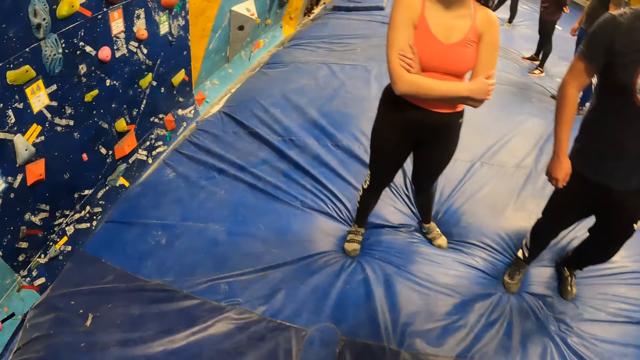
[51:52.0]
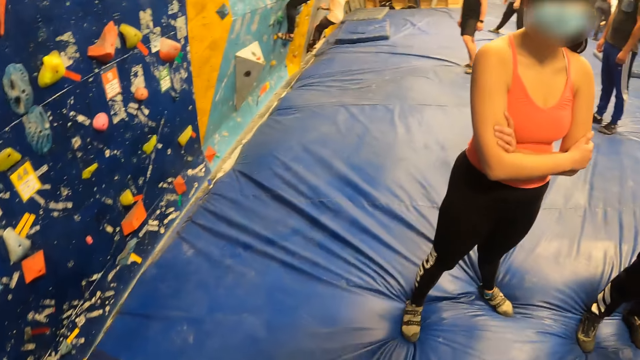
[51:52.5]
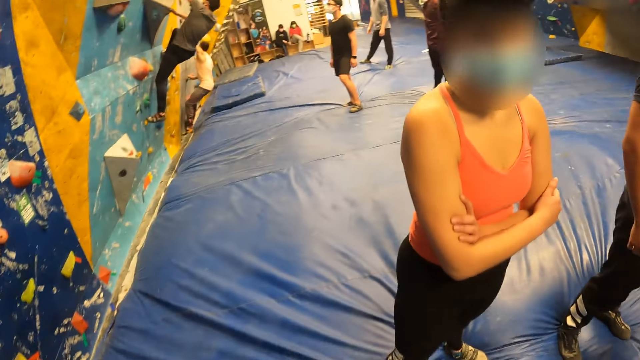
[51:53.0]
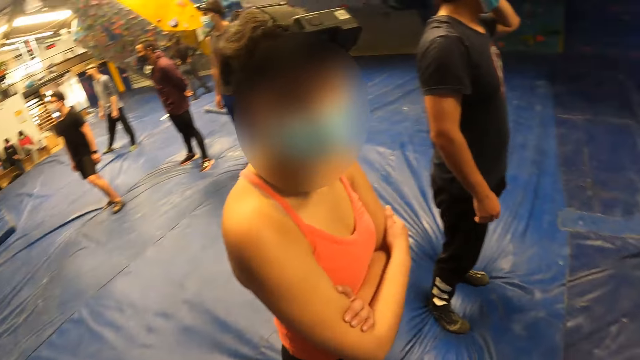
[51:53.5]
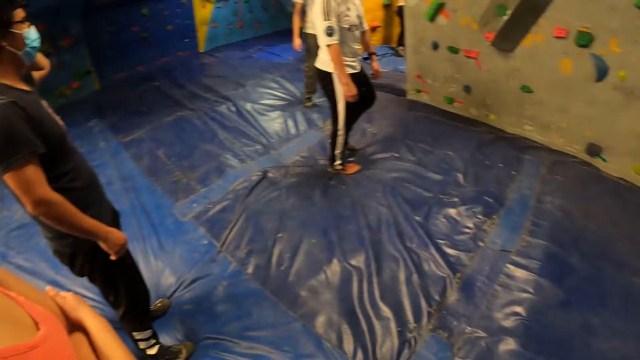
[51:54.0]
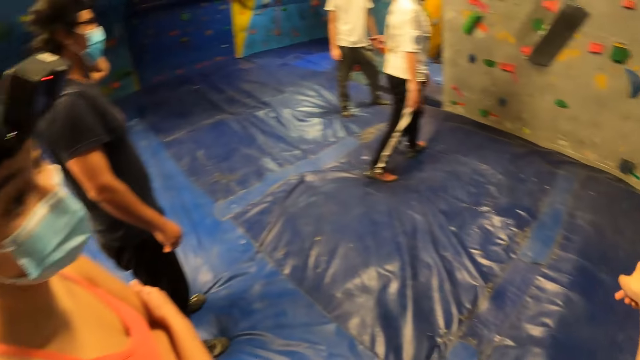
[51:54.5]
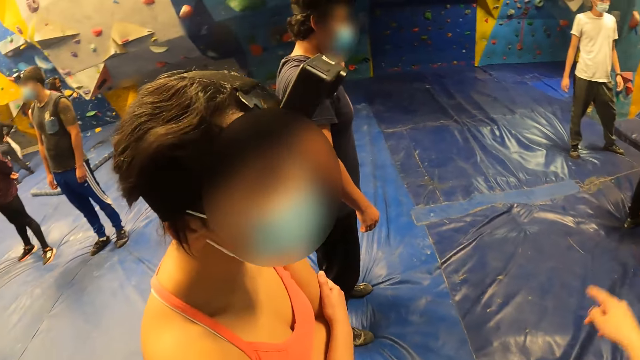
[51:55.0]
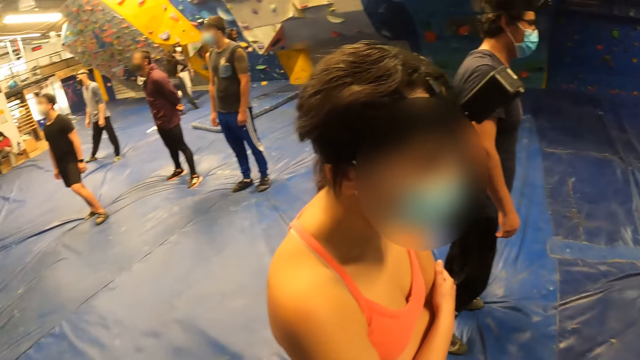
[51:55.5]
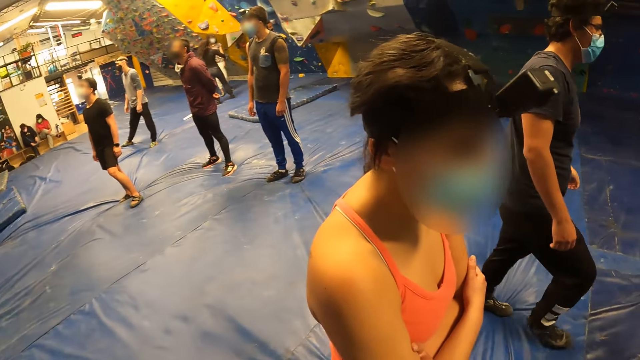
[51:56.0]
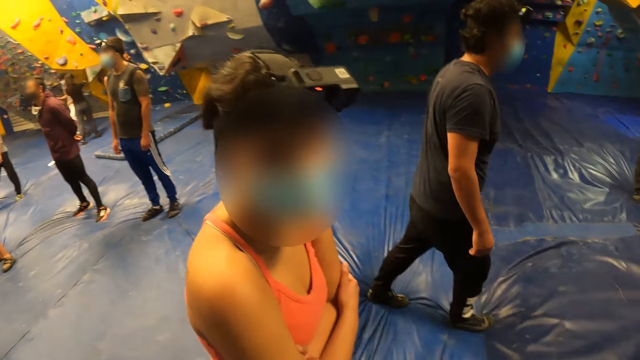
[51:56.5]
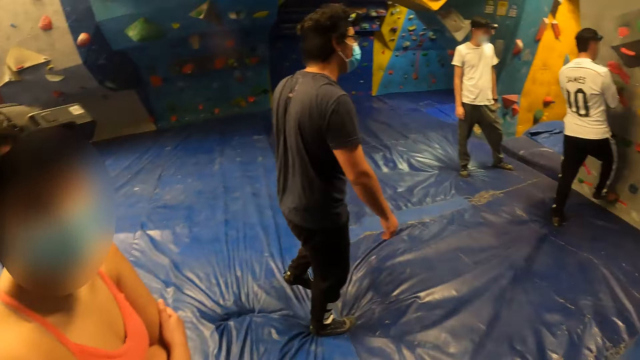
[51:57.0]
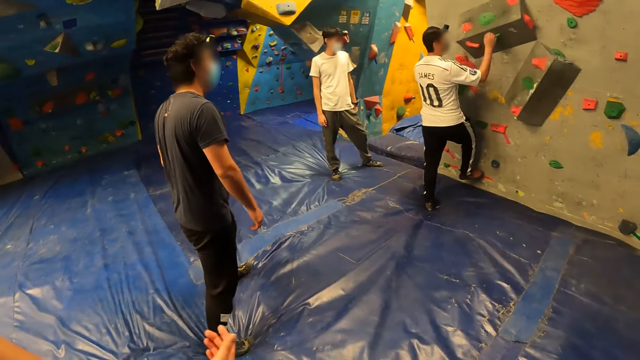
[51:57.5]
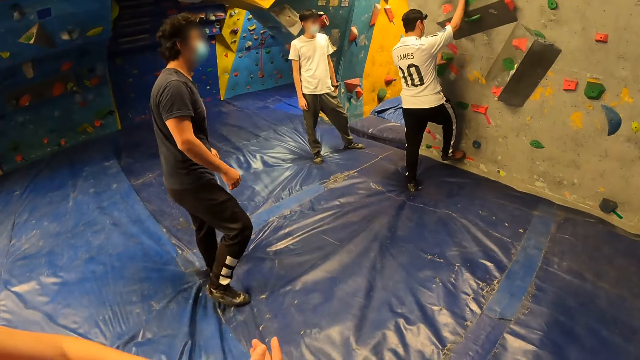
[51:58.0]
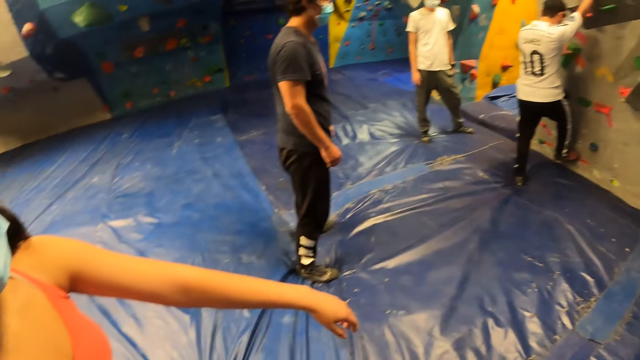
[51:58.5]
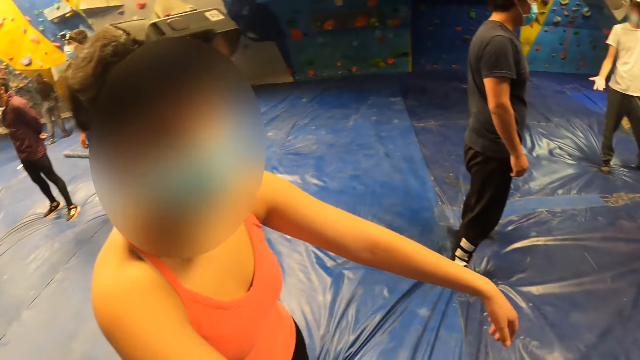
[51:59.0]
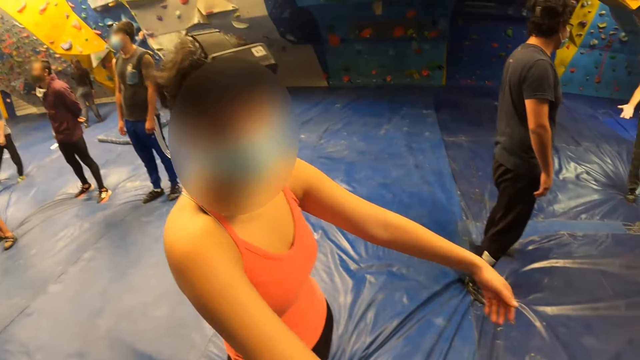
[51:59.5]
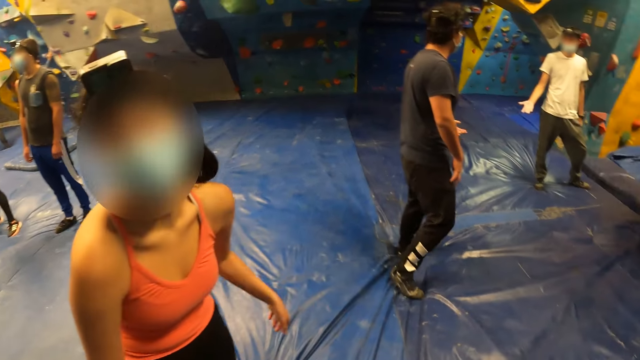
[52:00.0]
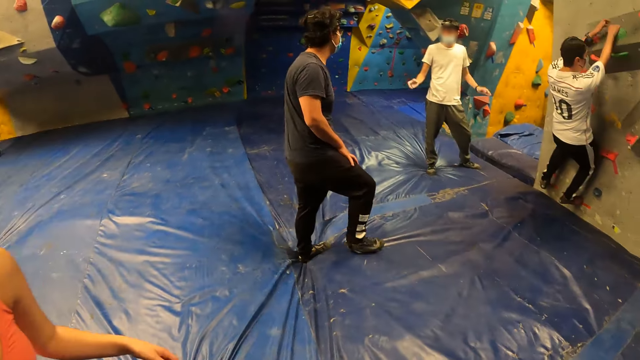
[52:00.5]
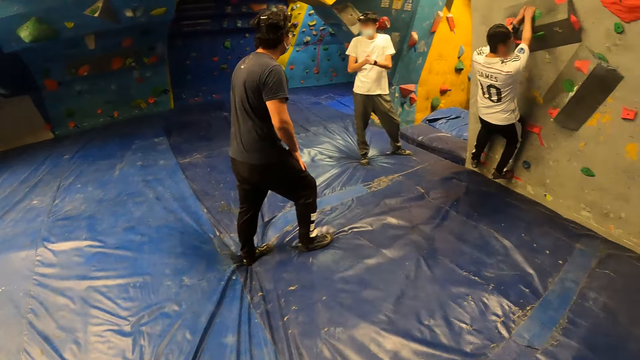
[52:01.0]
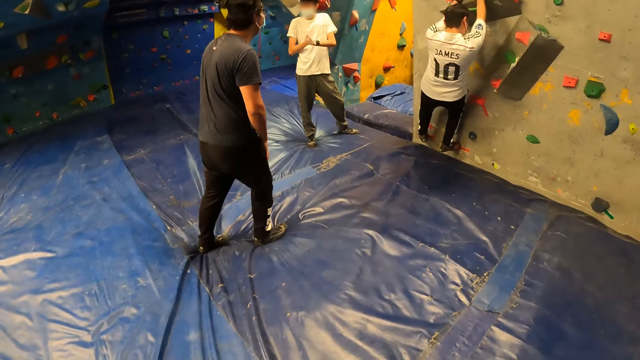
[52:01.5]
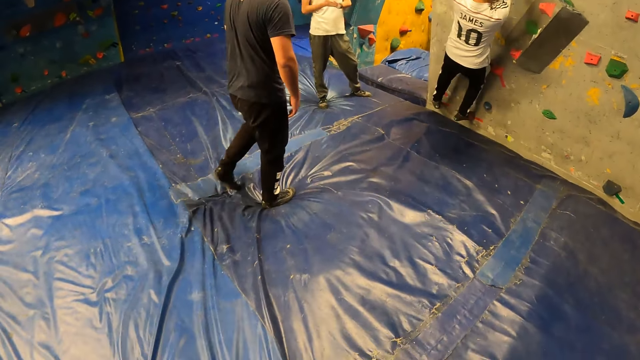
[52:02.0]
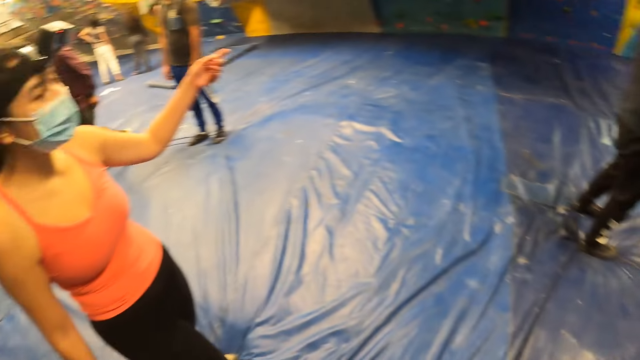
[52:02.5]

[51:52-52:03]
The camera wearer walks. They interact with the woman. They look around. They look at the woman.

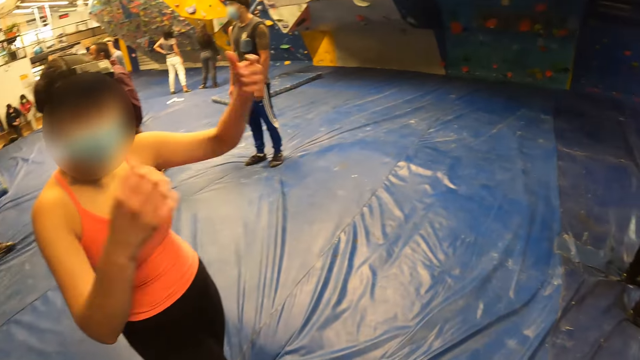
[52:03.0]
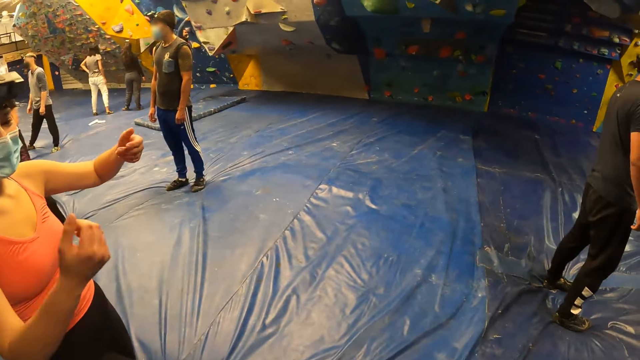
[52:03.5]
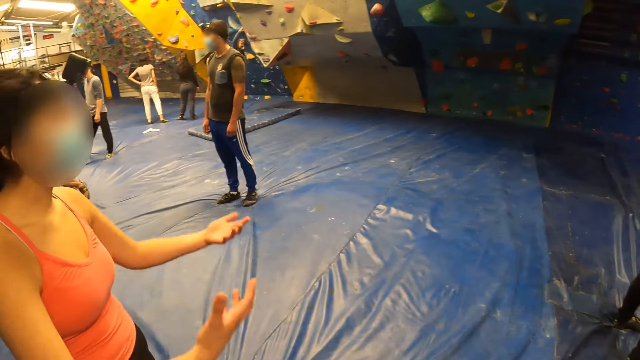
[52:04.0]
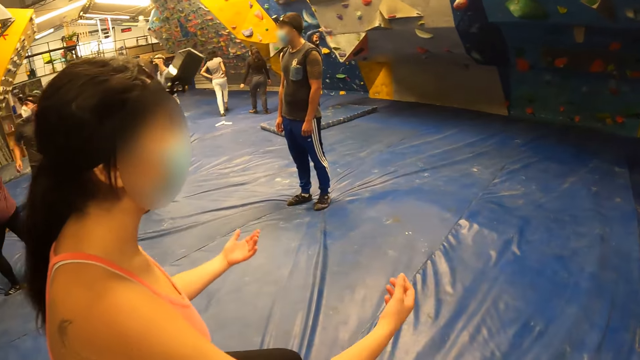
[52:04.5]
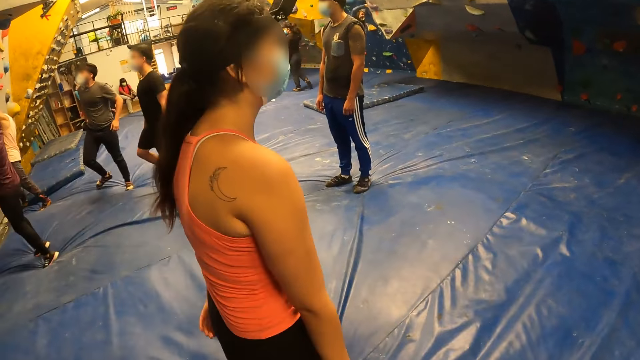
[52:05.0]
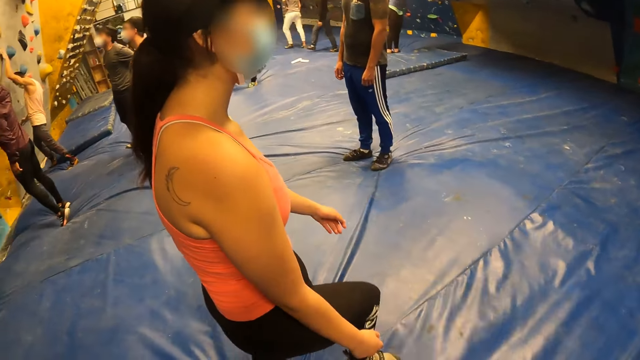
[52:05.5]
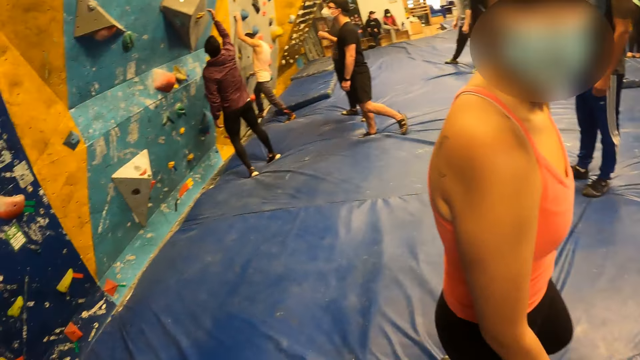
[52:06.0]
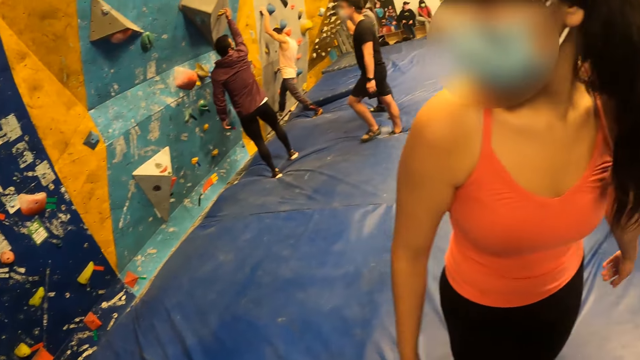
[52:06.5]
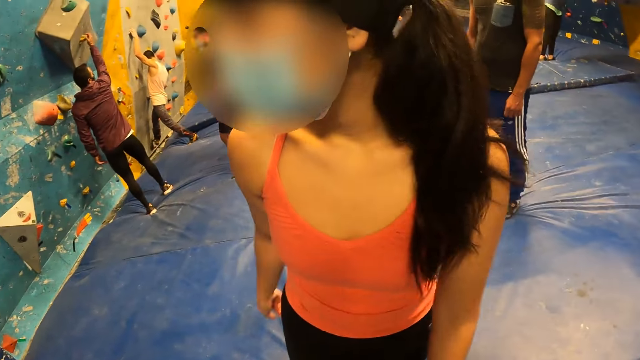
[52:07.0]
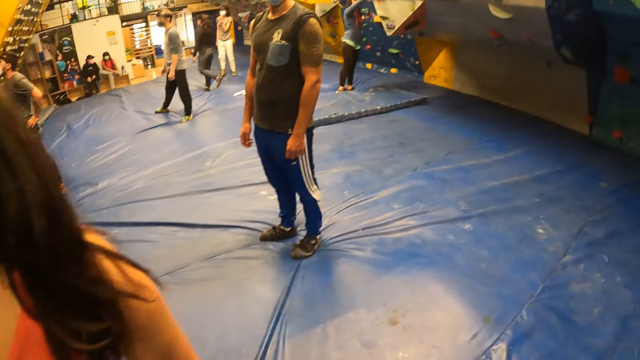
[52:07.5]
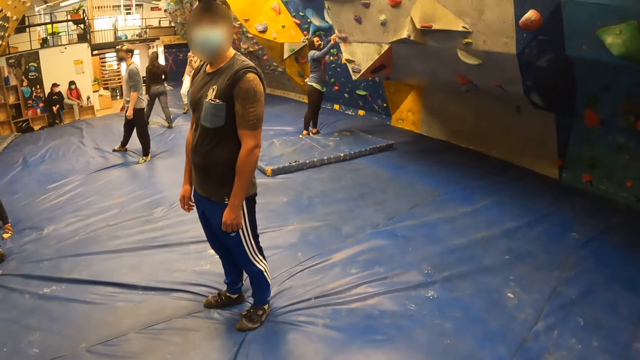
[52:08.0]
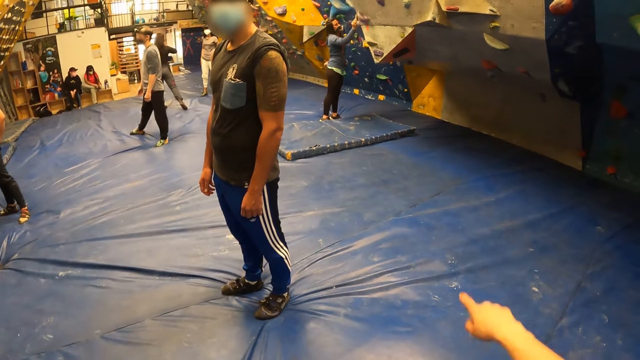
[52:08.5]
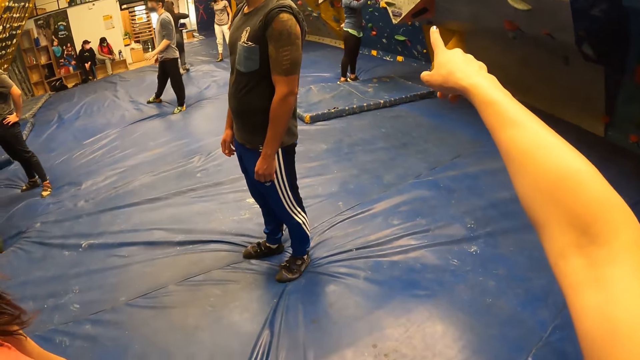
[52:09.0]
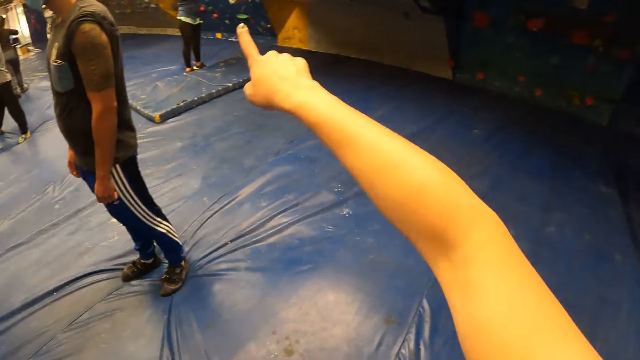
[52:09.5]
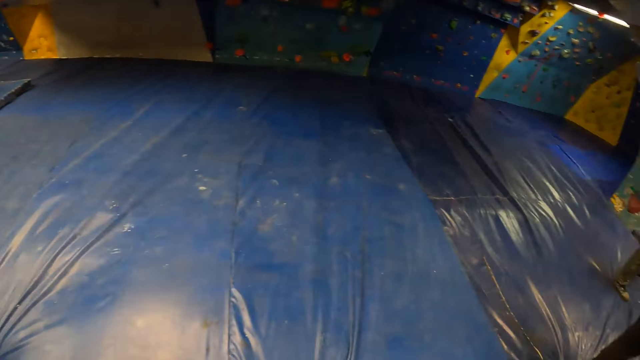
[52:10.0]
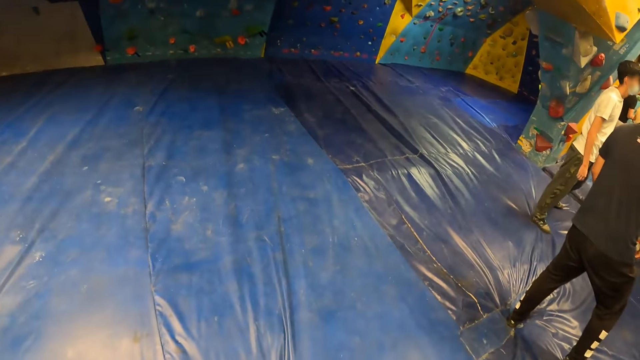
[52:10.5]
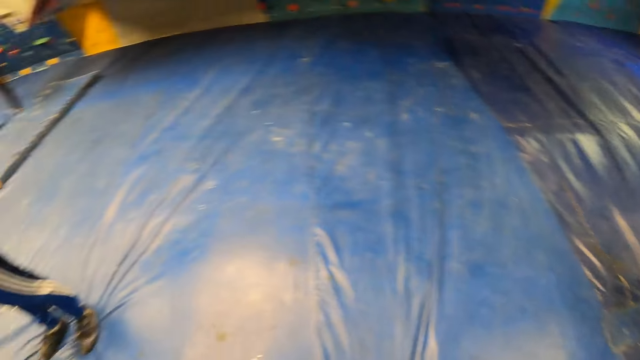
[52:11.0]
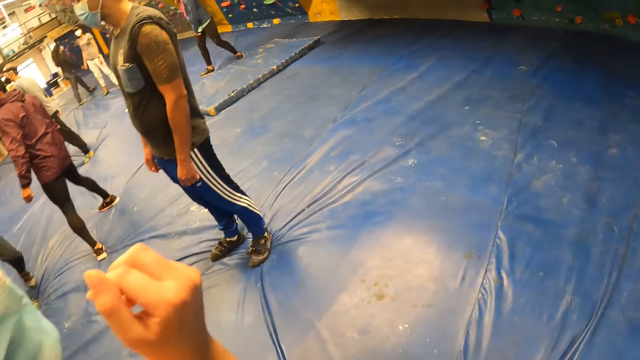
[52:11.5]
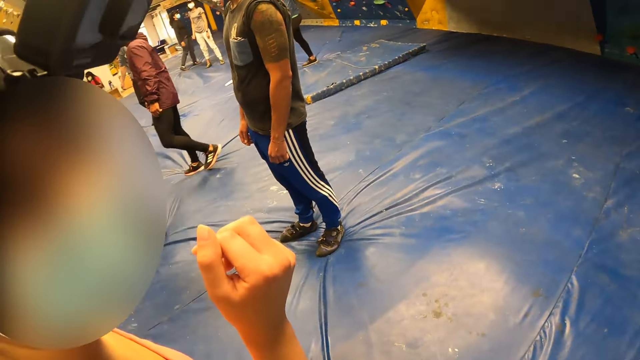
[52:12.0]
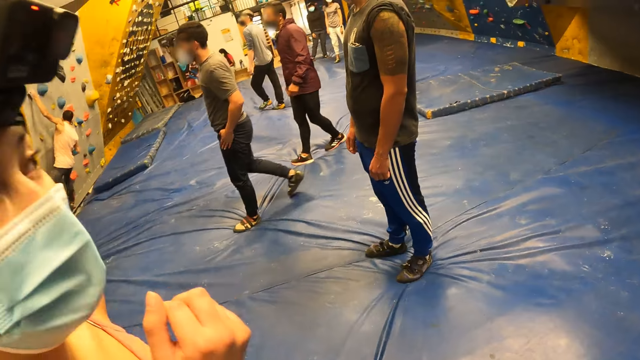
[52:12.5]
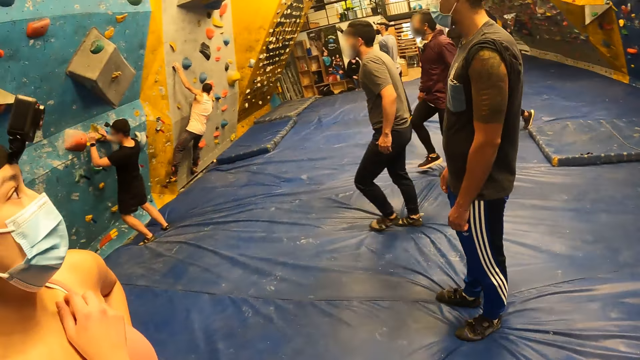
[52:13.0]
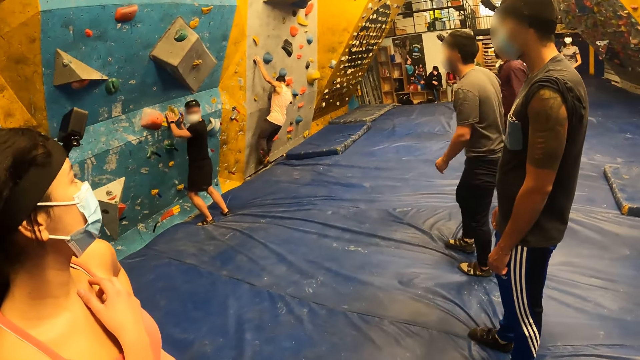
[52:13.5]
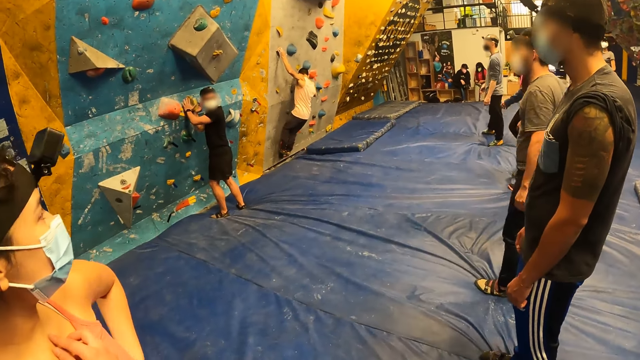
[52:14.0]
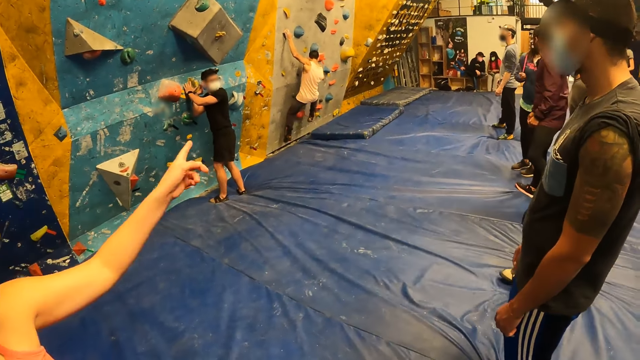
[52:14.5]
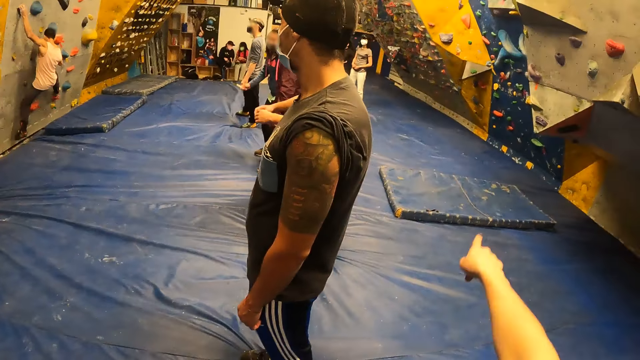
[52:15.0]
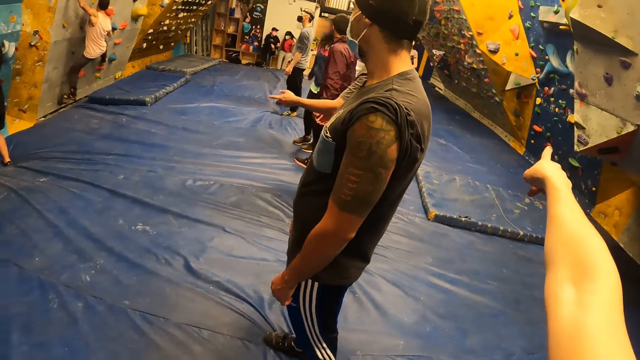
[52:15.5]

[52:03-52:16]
The woman walks.
